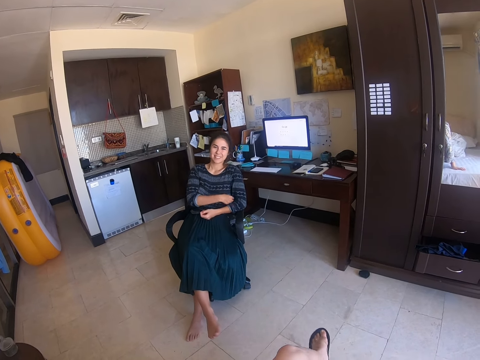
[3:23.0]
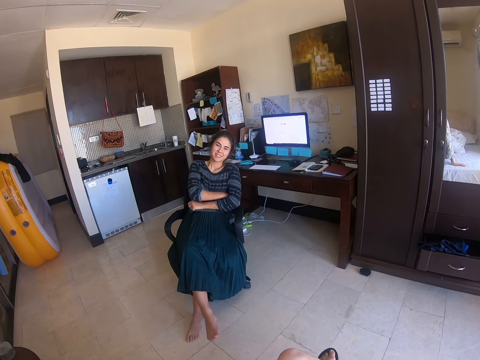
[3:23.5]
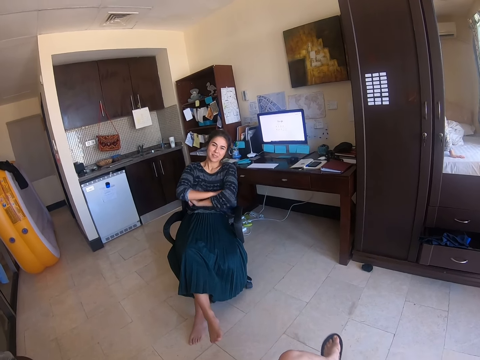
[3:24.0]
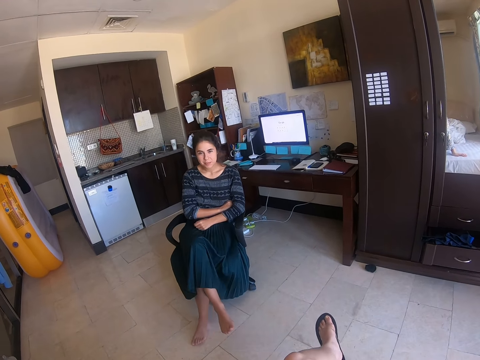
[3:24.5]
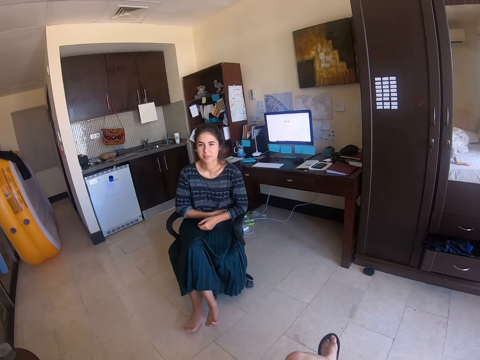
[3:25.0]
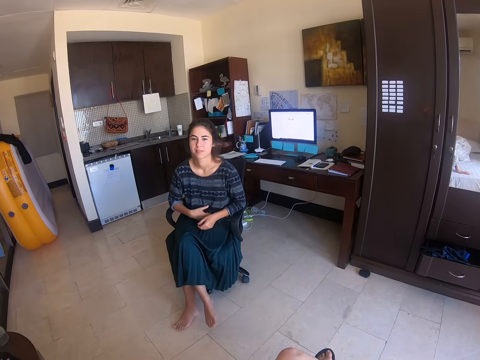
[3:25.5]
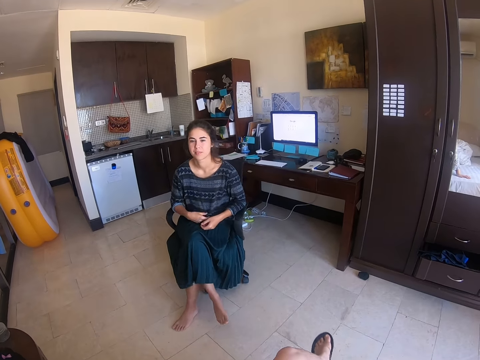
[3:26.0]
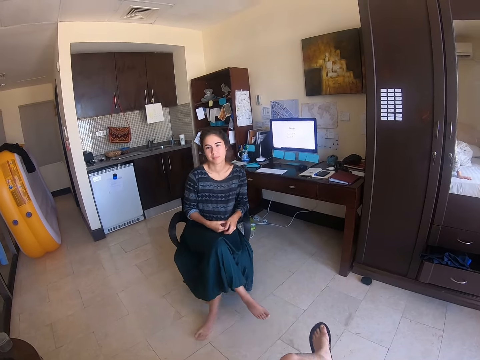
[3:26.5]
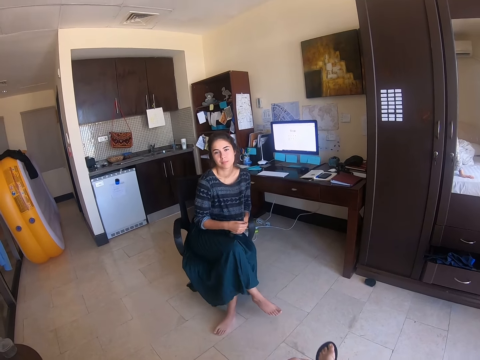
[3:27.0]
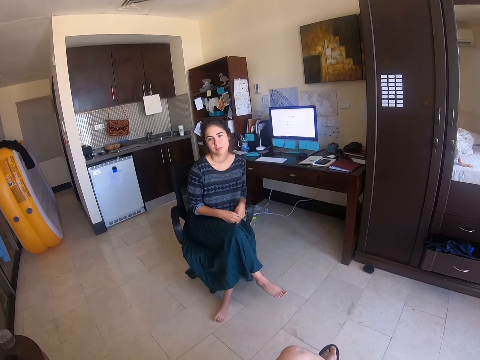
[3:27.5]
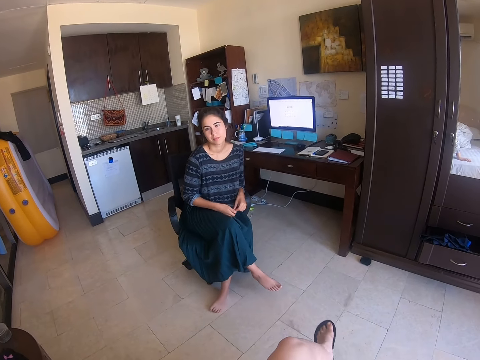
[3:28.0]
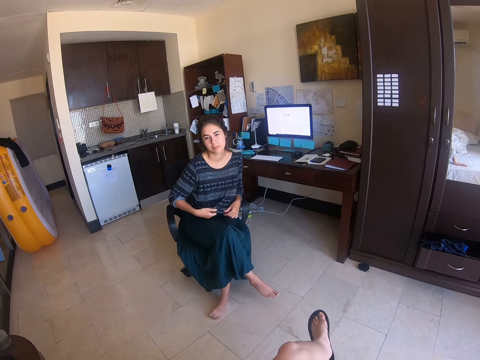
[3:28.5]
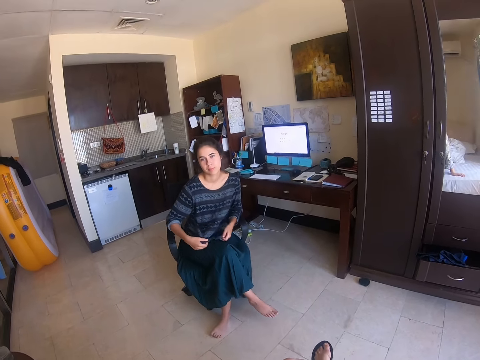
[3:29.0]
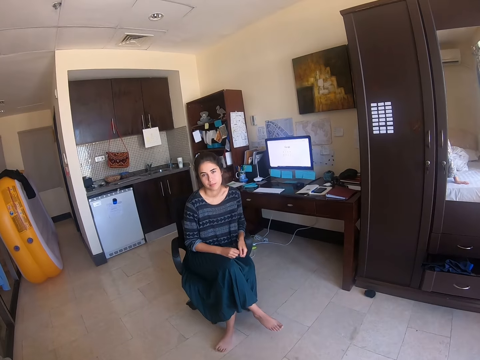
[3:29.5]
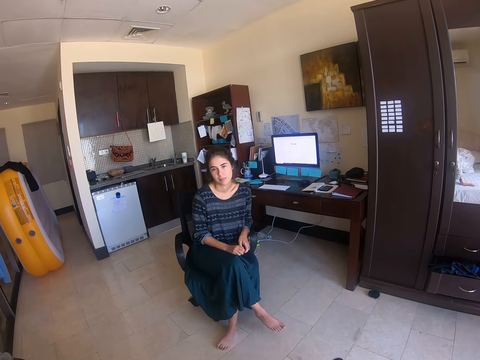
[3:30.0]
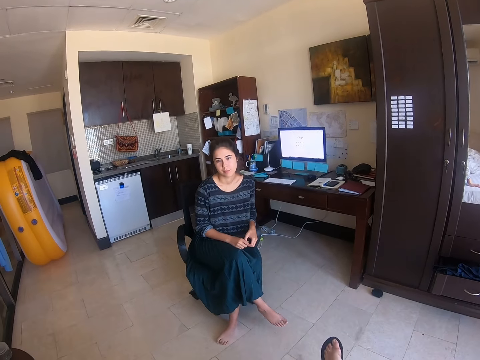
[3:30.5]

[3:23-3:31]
A woman folds the hands. She straightens the cloth.

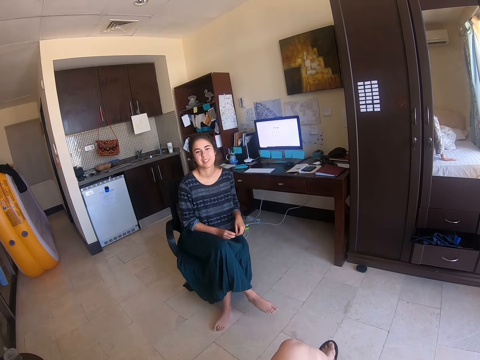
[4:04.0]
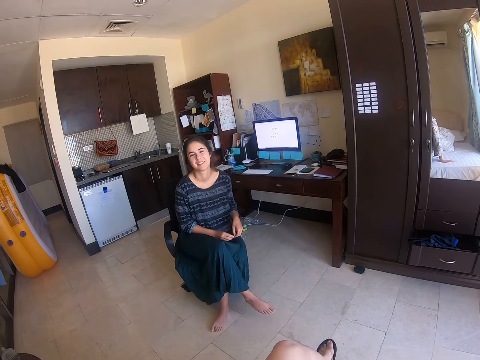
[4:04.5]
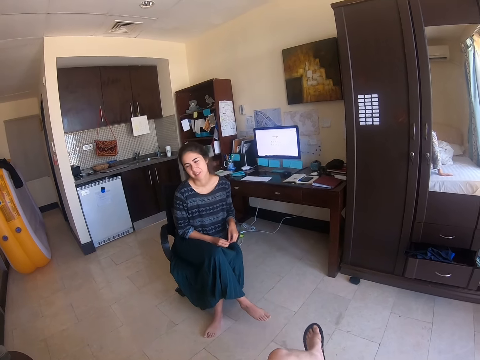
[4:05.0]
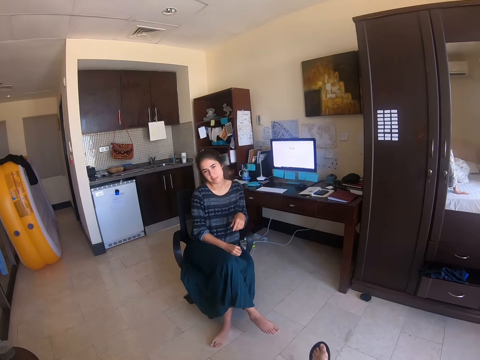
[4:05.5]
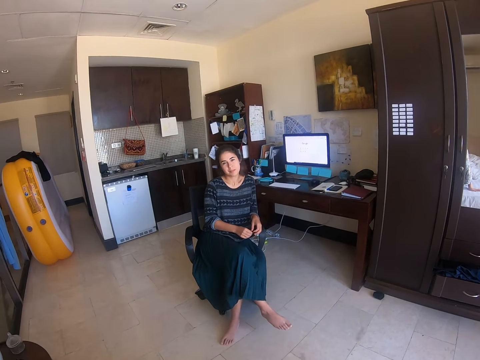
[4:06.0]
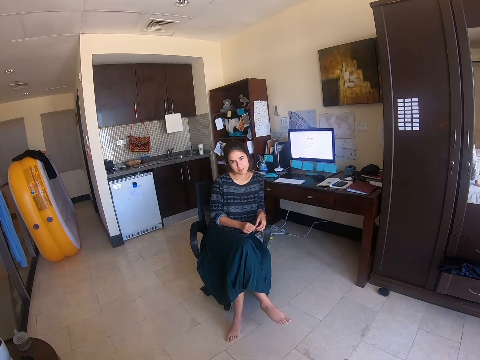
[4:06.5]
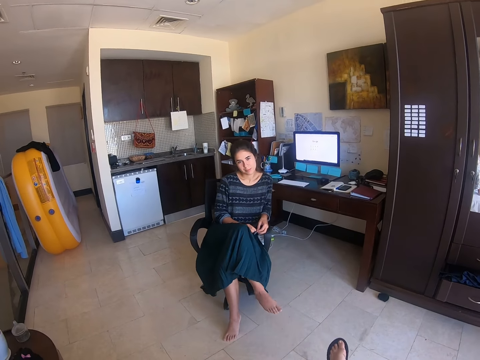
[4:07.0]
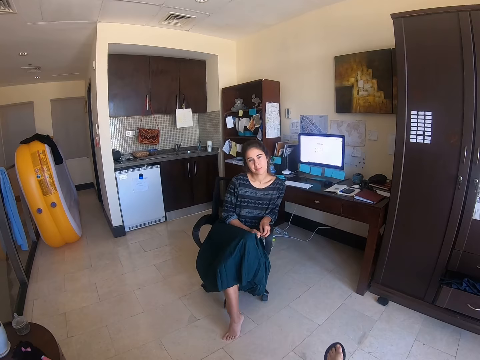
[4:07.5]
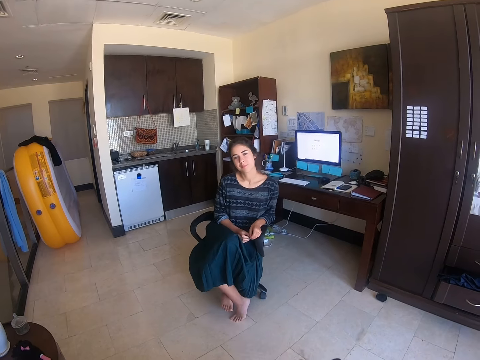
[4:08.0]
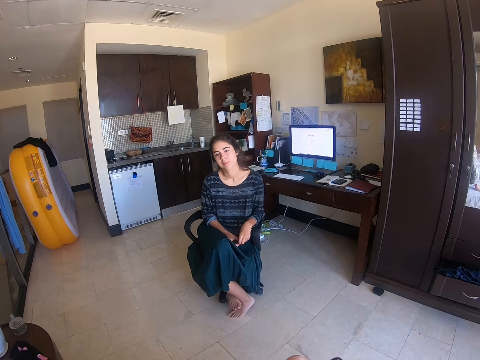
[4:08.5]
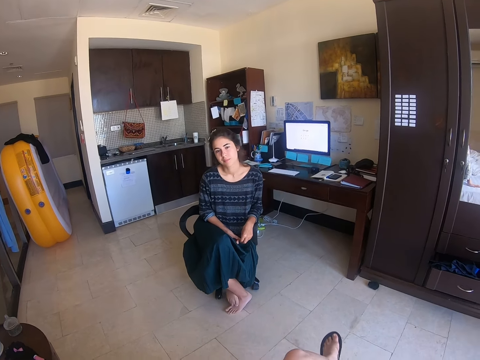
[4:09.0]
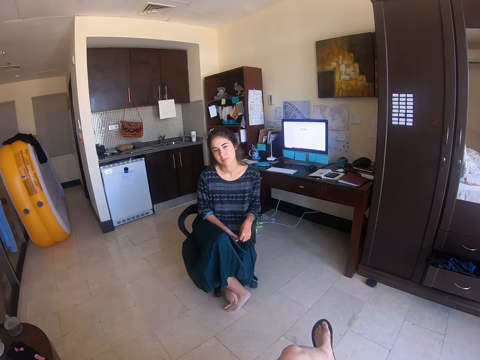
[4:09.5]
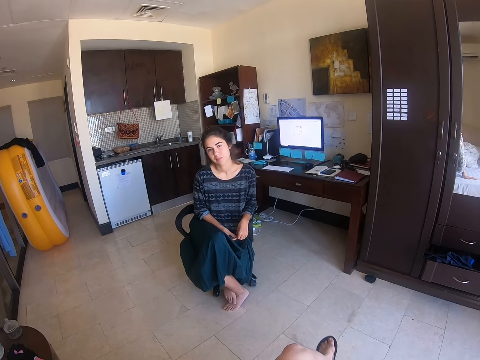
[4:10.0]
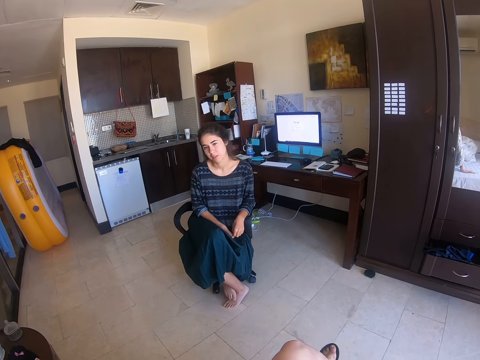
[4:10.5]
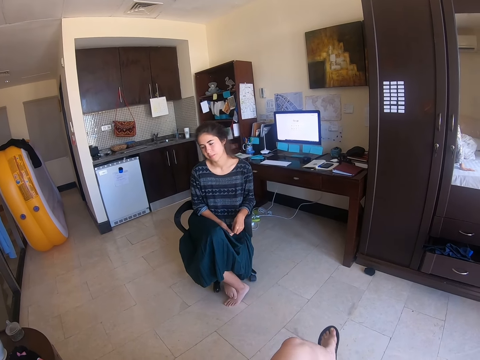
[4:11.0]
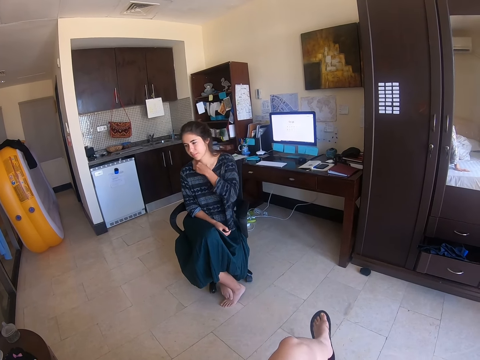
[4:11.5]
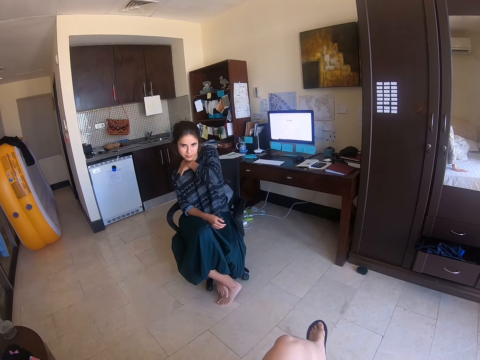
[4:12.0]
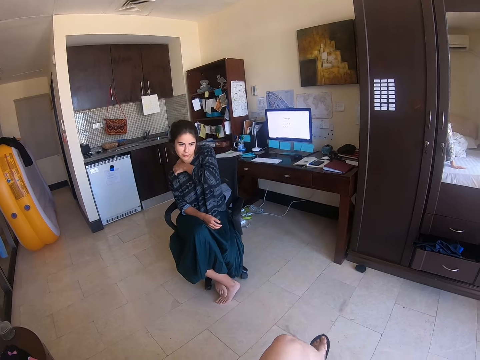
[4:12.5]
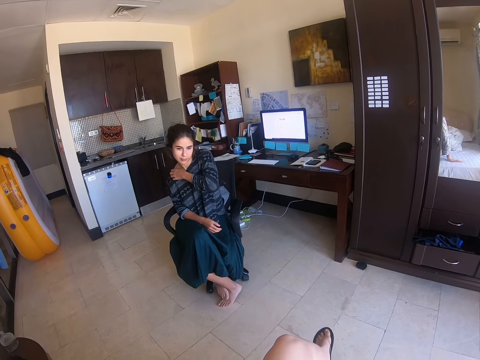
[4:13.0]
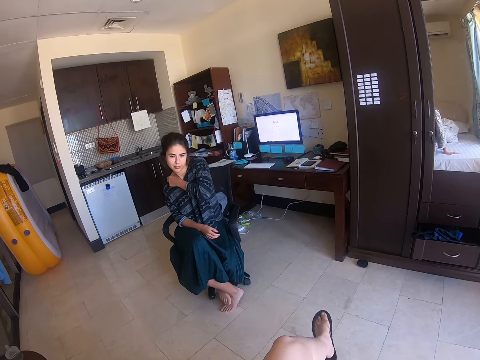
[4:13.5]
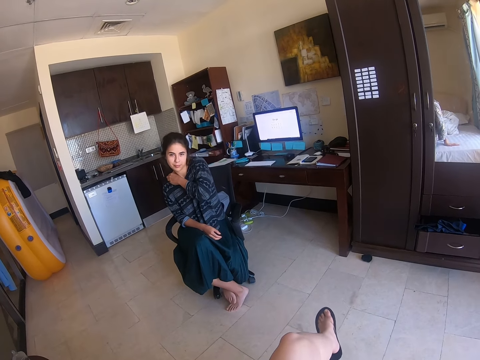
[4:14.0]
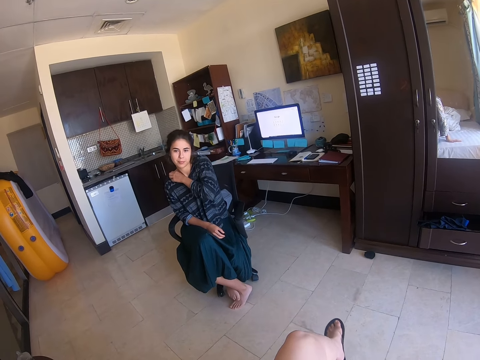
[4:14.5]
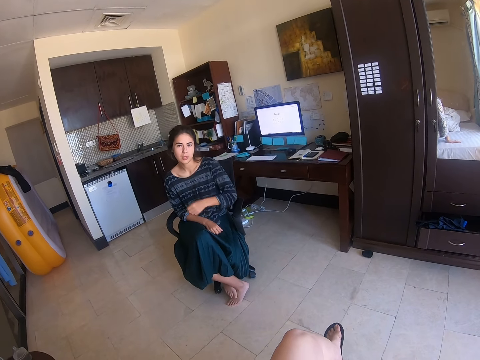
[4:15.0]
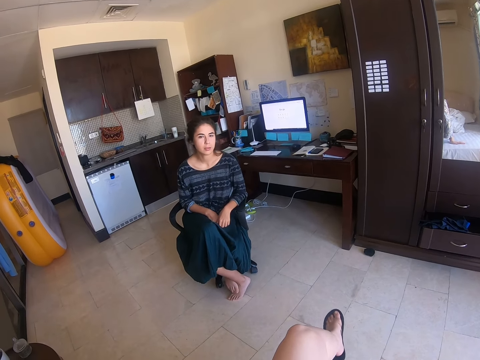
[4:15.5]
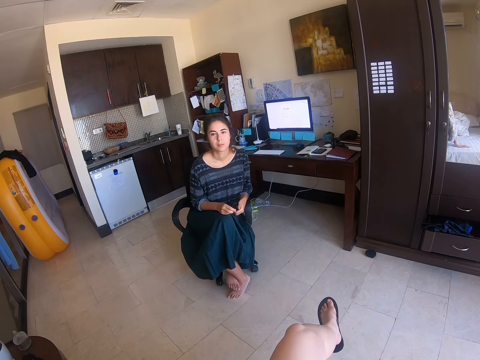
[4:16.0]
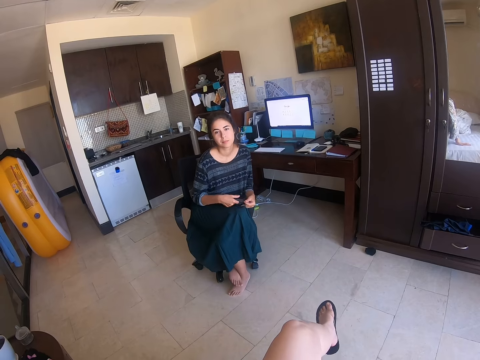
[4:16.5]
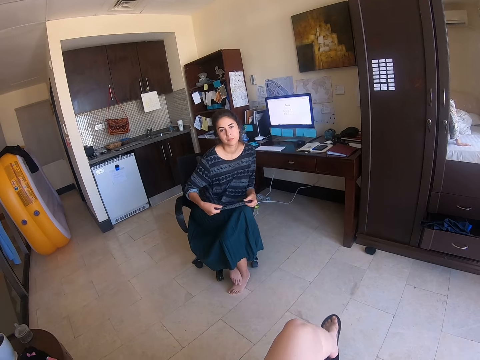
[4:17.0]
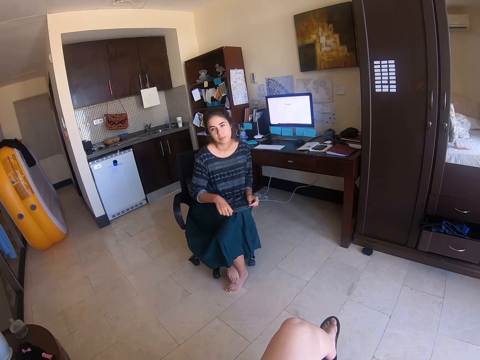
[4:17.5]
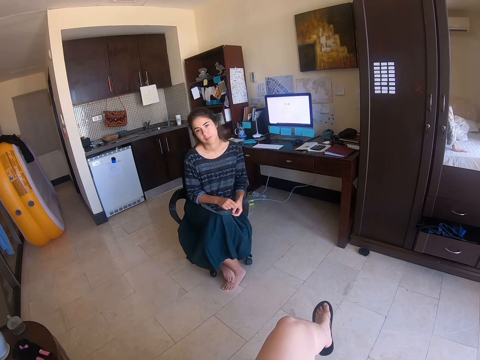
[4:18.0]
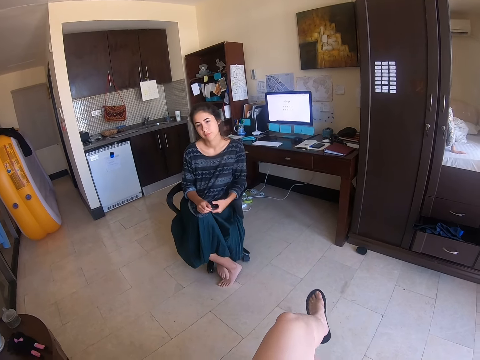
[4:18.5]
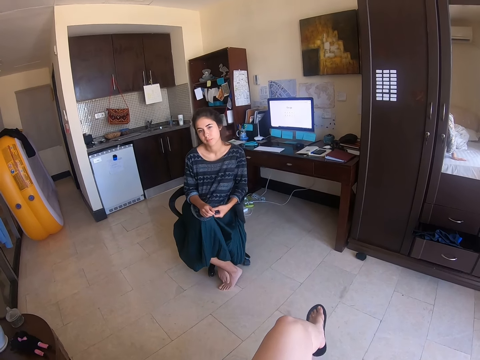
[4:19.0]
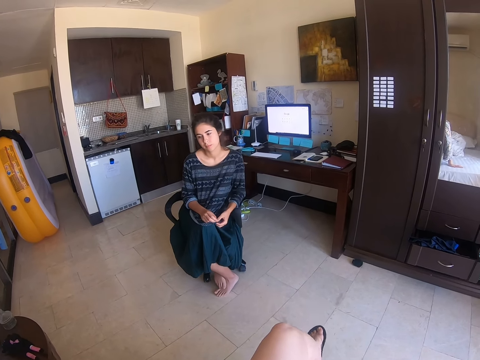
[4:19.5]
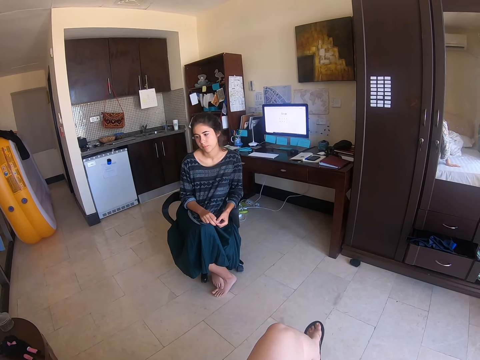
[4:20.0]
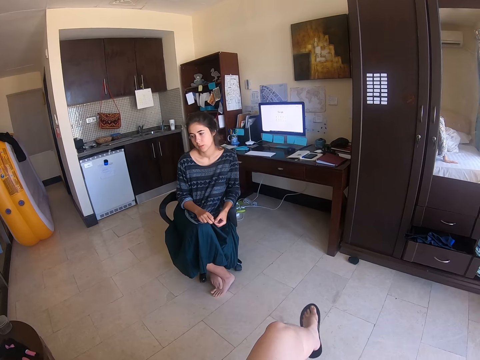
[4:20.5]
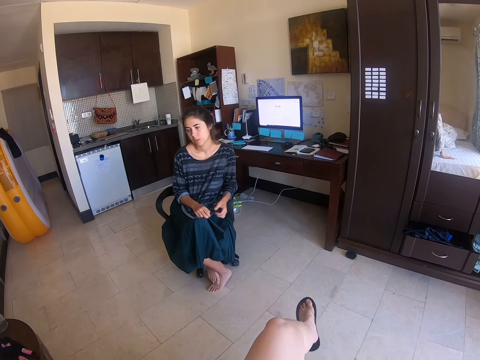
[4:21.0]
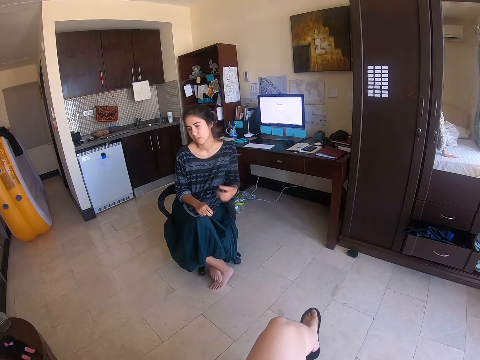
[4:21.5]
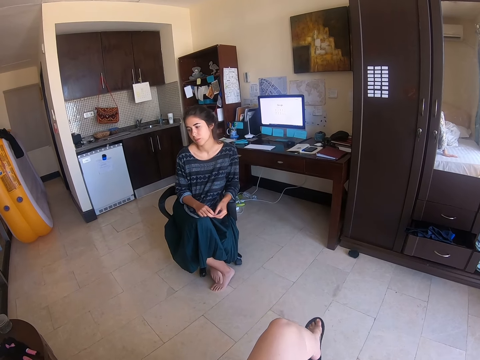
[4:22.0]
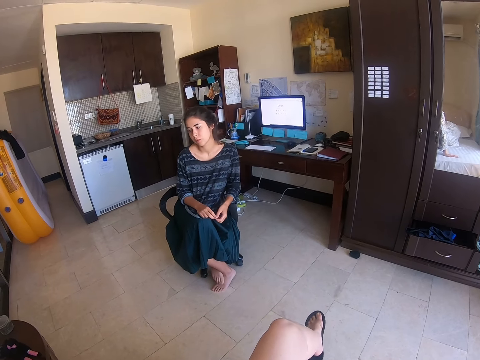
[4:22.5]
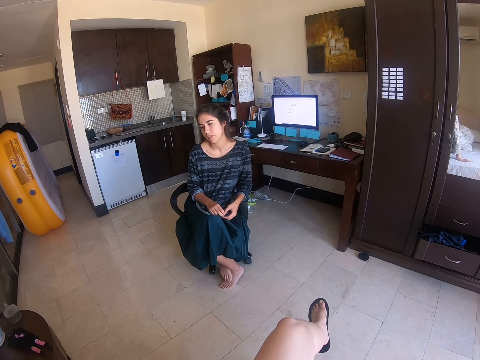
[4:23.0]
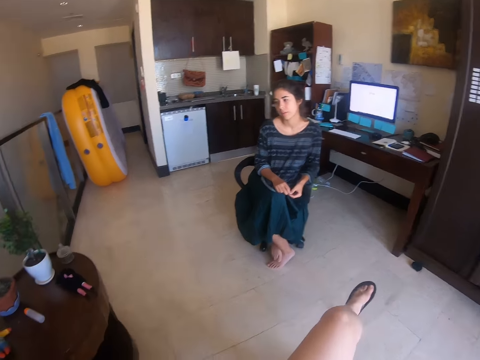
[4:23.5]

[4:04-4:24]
A woman leans on a chair and folds the legs. She scratches the neck. She swings on the chair and straightens the cloth. She lifts a hand.
